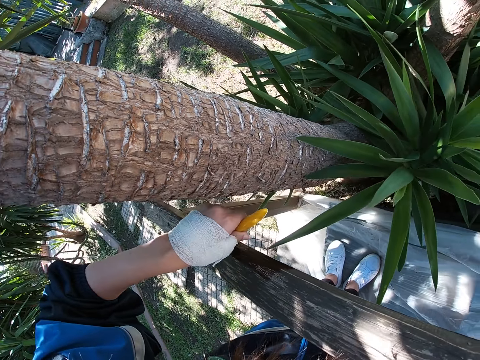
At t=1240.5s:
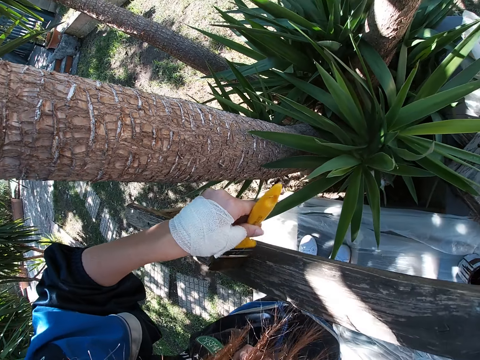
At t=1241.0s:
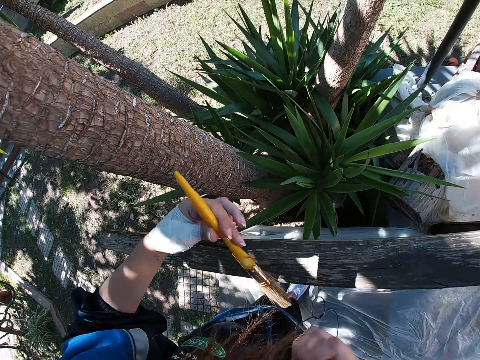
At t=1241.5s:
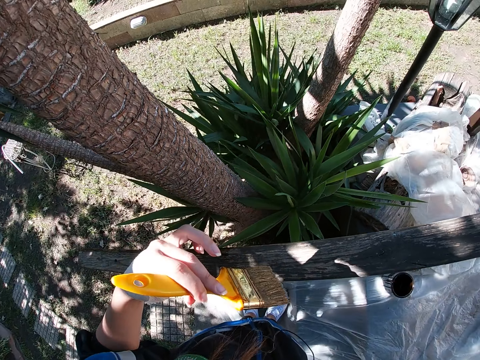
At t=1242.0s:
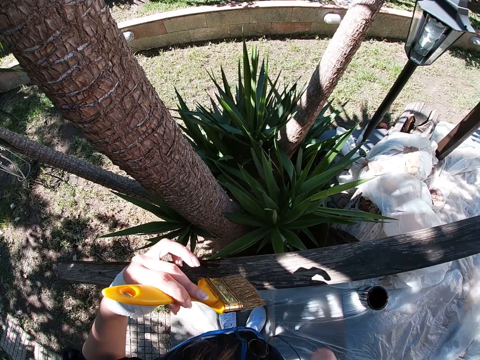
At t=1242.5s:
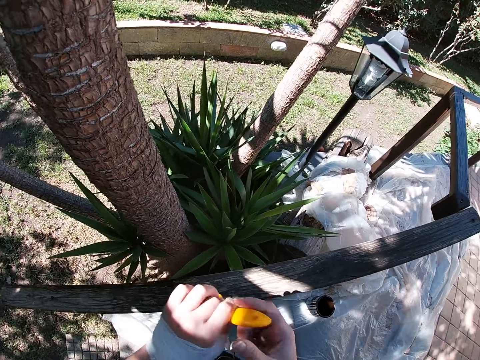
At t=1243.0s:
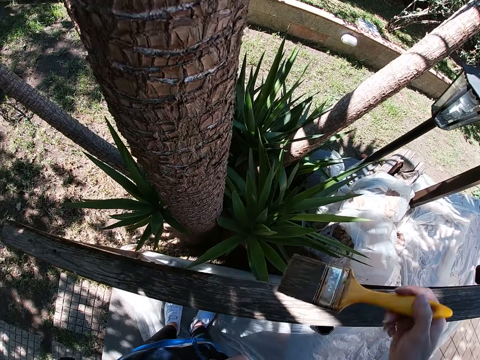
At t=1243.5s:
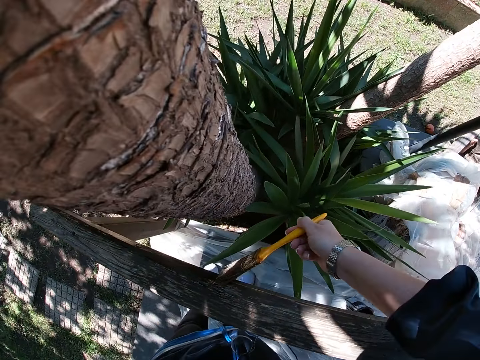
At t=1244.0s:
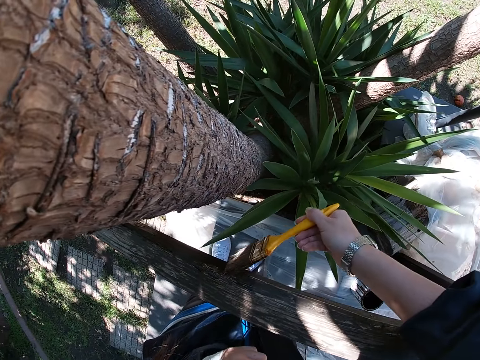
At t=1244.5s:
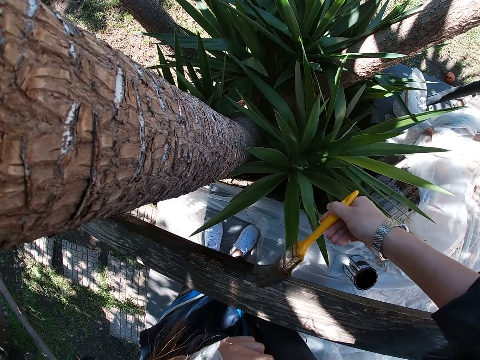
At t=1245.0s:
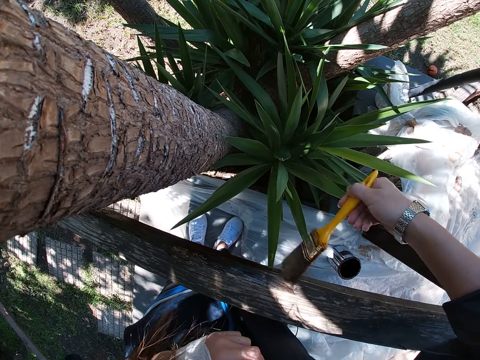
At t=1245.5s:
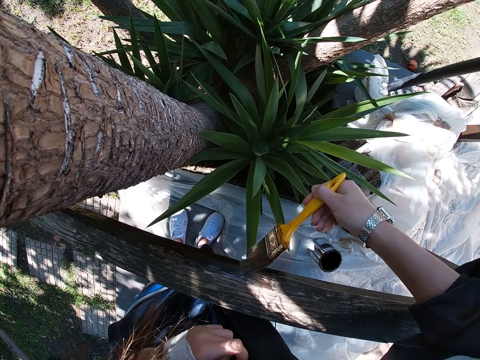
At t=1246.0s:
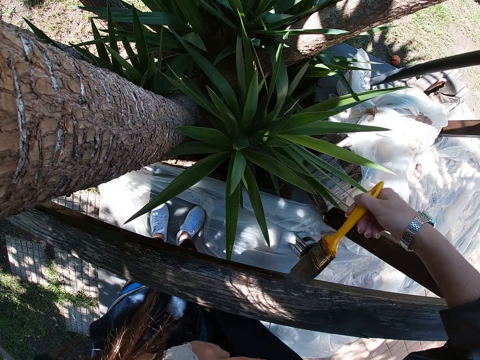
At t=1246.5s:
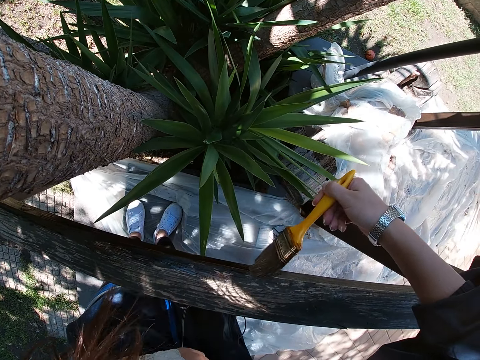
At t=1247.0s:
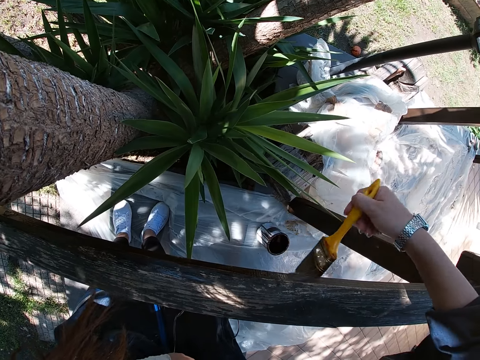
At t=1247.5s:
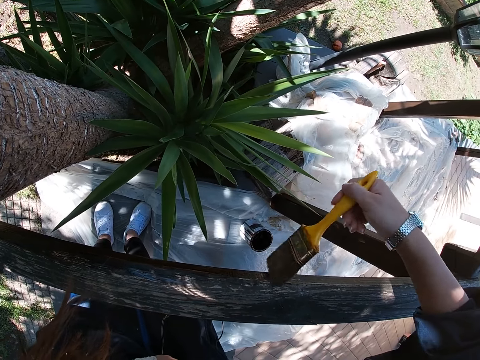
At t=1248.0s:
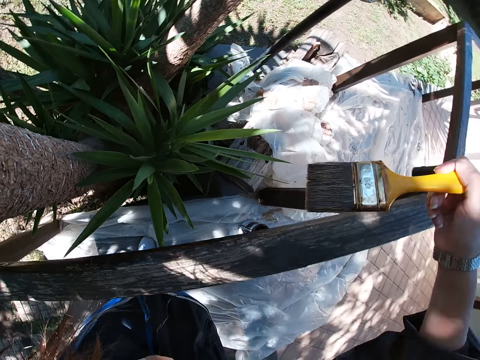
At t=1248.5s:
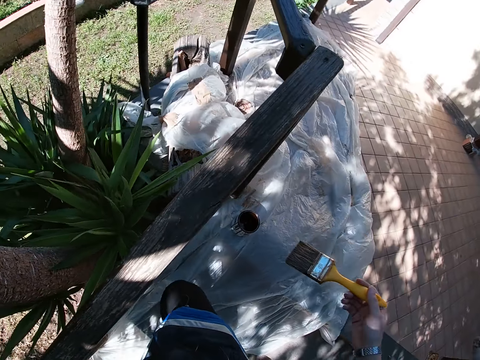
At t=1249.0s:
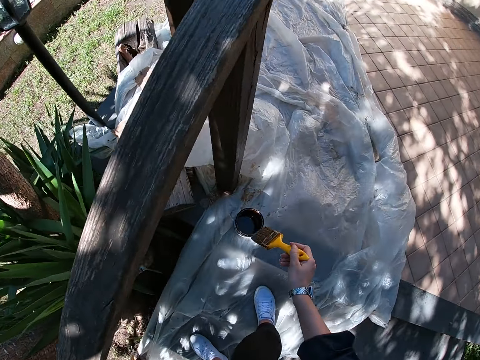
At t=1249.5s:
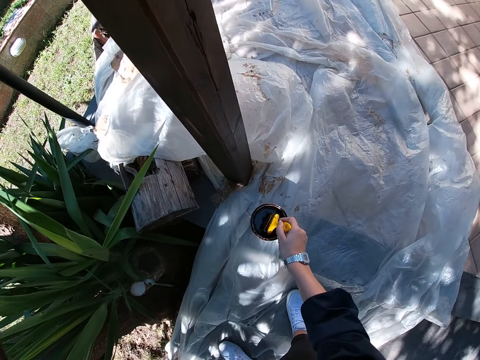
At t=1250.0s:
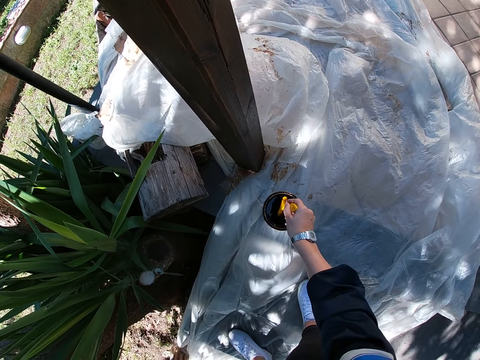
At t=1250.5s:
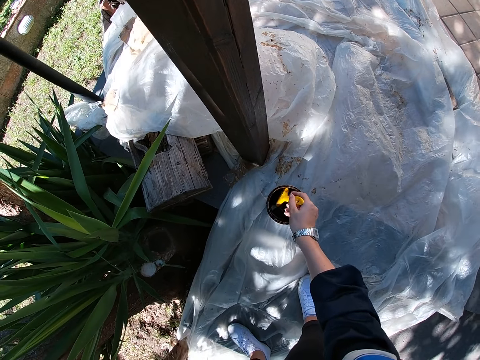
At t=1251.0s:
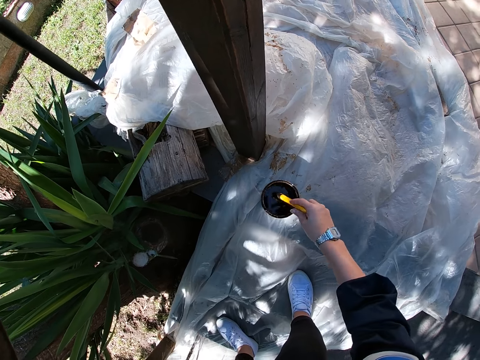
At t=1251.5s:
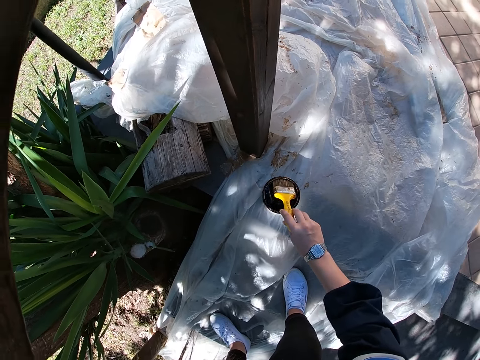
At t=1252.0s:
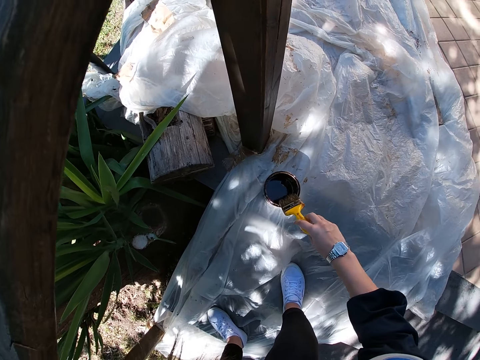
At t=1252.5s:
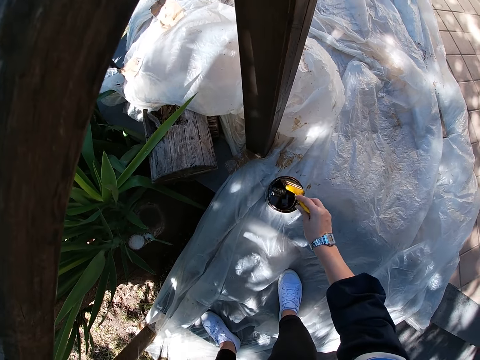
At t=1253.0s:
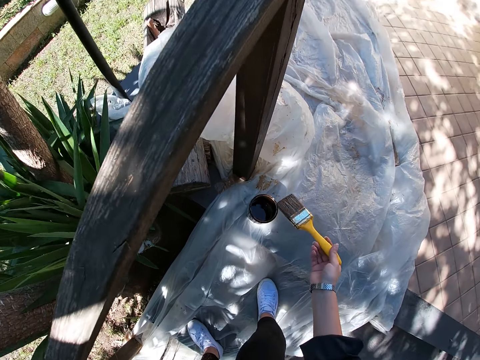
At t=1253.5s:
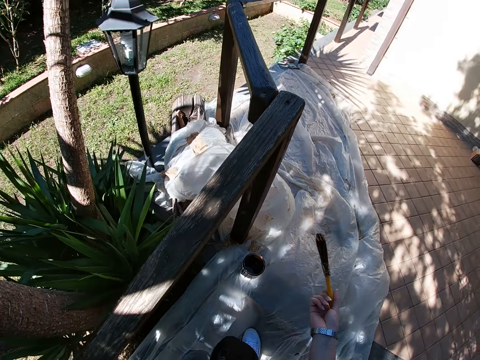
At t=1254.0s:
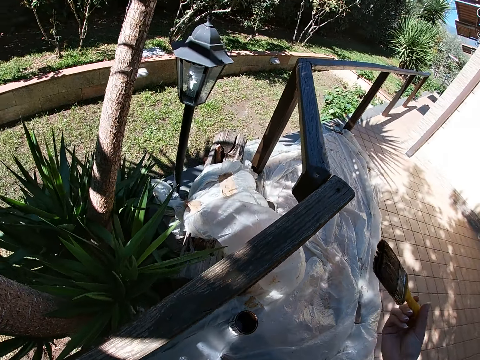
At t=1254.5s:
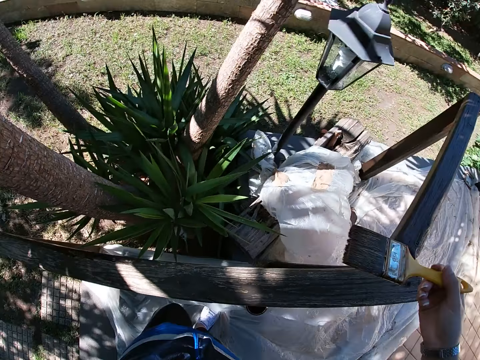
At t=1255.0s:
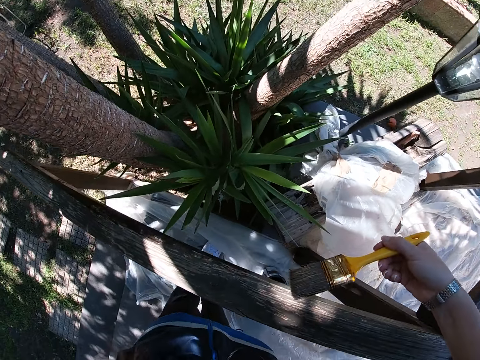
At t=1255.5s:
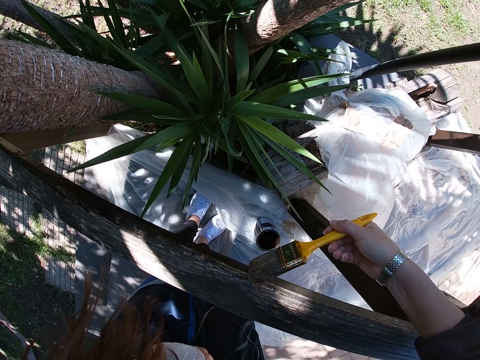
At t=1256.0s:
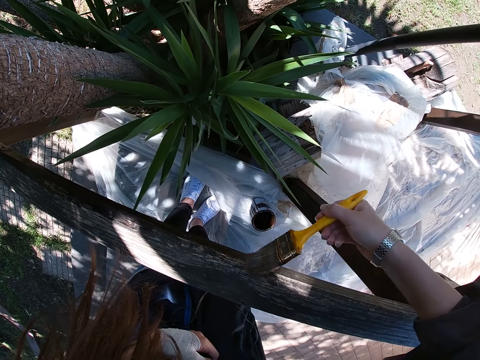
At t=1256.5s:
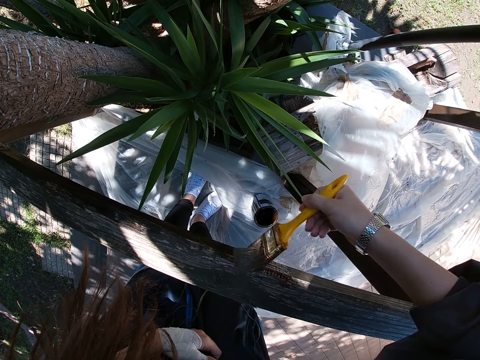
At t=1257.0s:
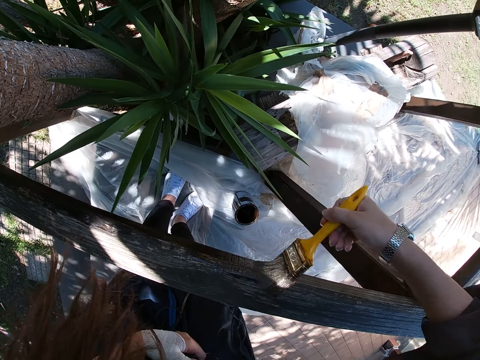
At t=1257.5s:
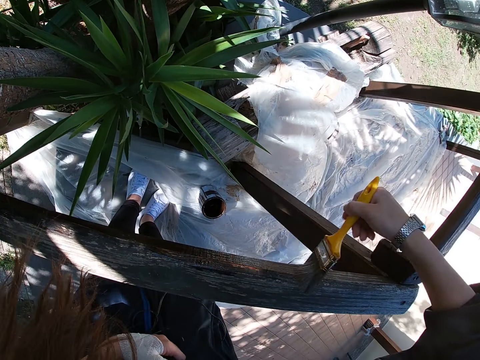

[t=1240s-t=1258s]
The camera wearer passes the paint brush to her right hand. She lifts the paint brush up using the left hand. She looks at the paint brush. She looks at the right-hand fingers. She paints the wooden balcony rail with the paint brush in her right hand. She stops painting. She bends down towards the paint container. She dips the paint brush in her right hand into the paint container. She drains the excess paint from the brush into the paint container. She stands. She paints the wooden balcony rail with the paint brush in her right hand.

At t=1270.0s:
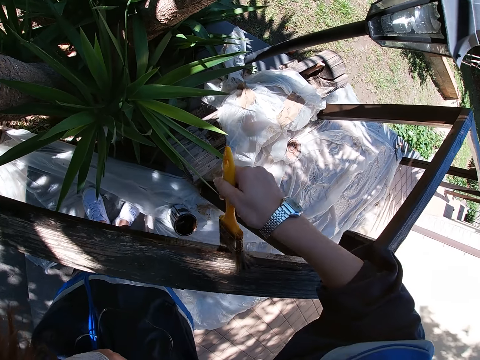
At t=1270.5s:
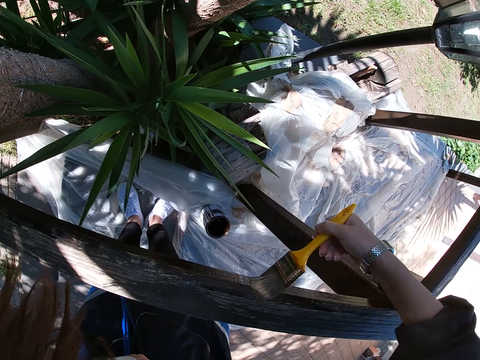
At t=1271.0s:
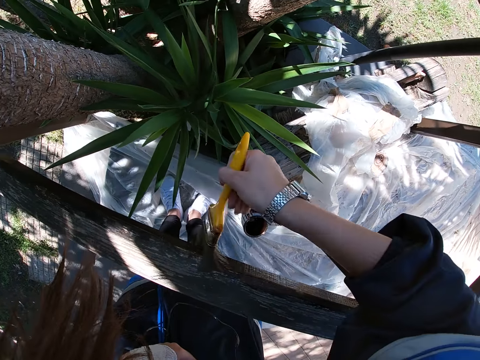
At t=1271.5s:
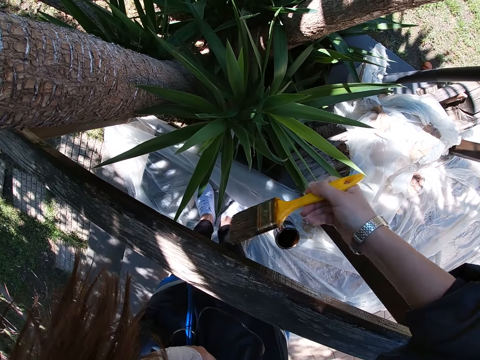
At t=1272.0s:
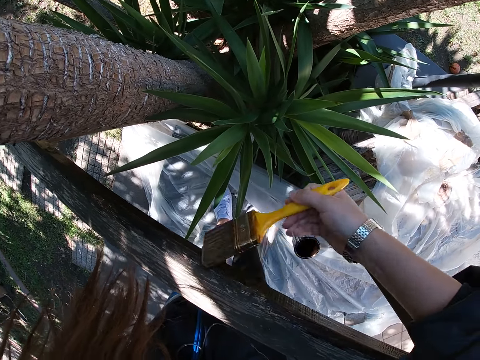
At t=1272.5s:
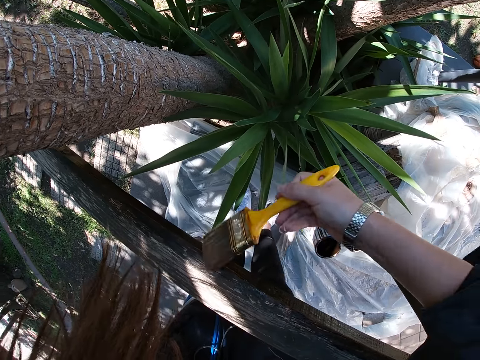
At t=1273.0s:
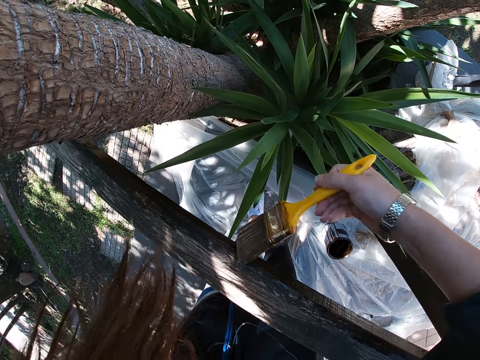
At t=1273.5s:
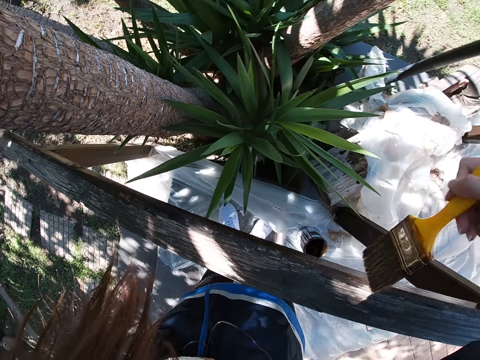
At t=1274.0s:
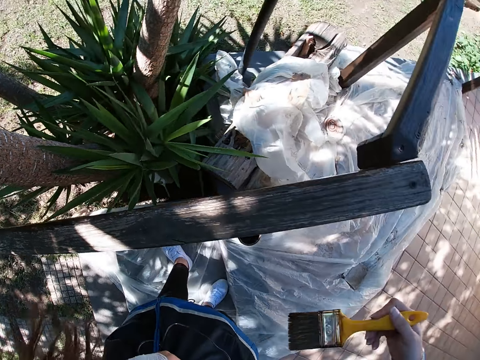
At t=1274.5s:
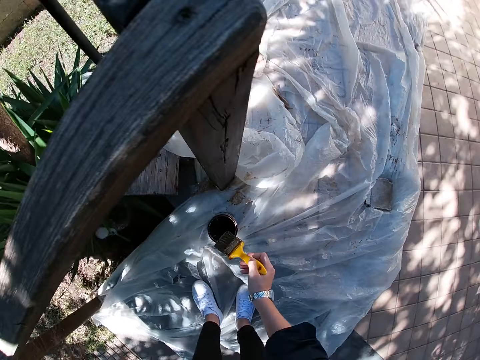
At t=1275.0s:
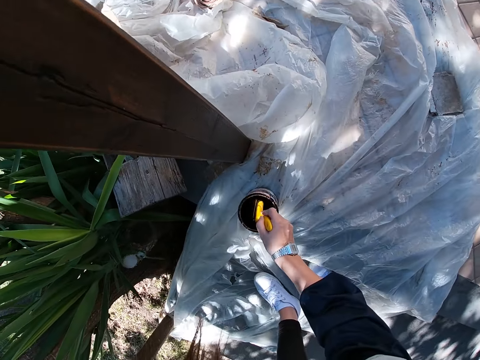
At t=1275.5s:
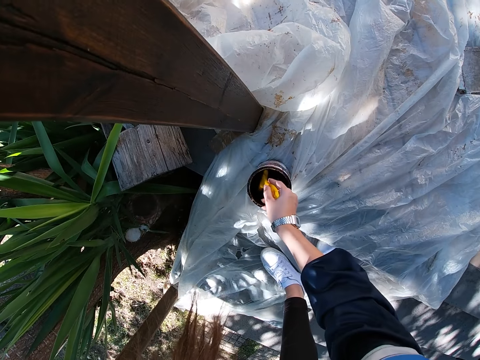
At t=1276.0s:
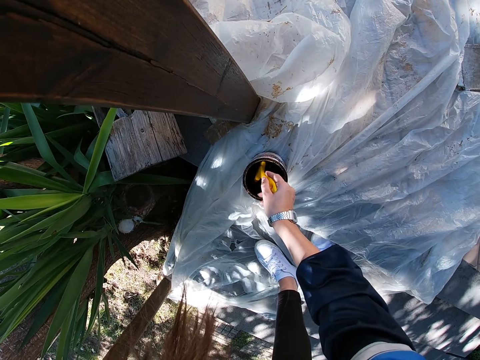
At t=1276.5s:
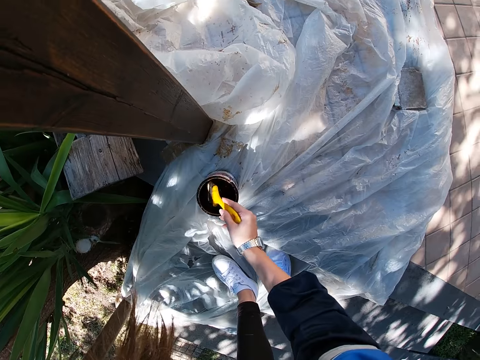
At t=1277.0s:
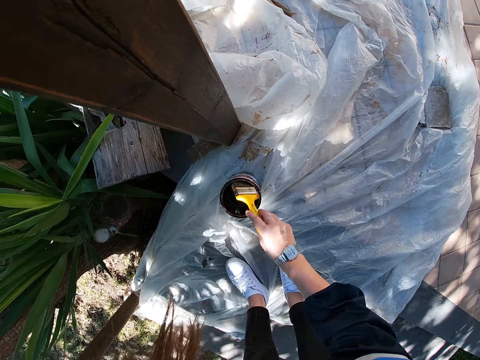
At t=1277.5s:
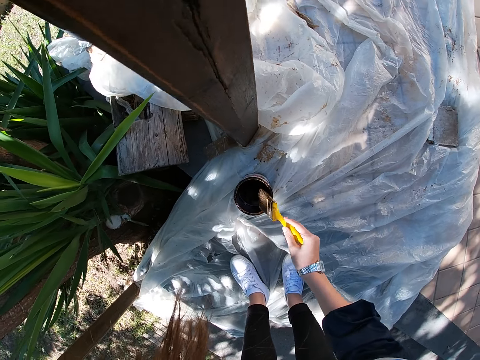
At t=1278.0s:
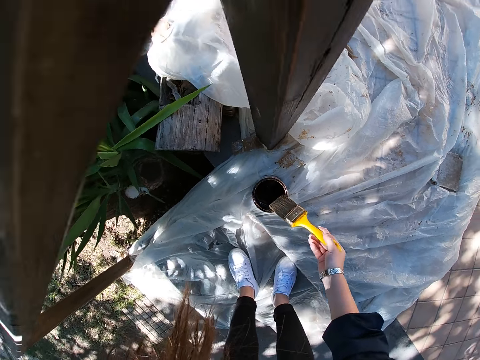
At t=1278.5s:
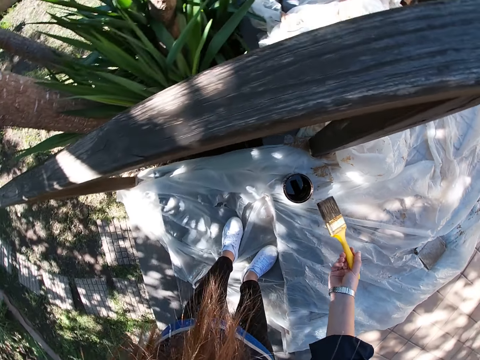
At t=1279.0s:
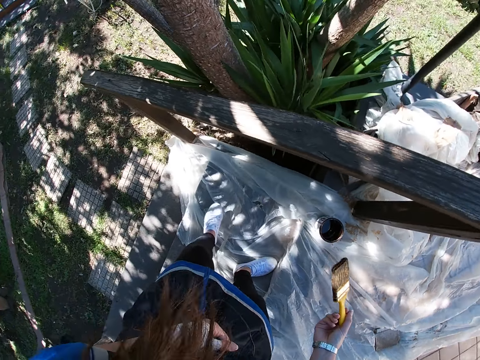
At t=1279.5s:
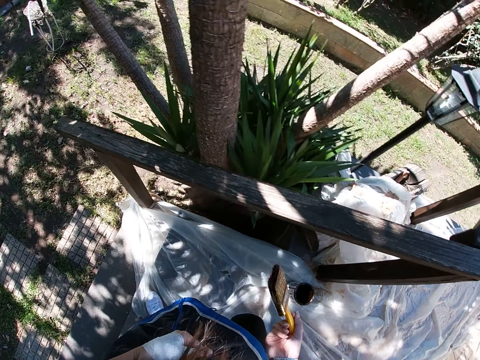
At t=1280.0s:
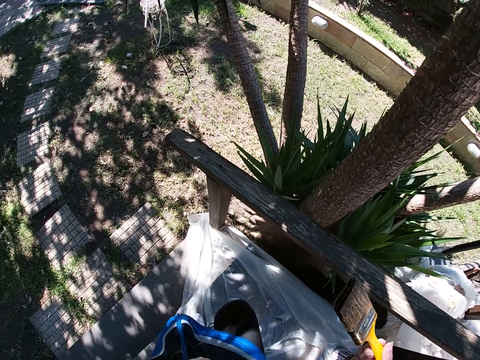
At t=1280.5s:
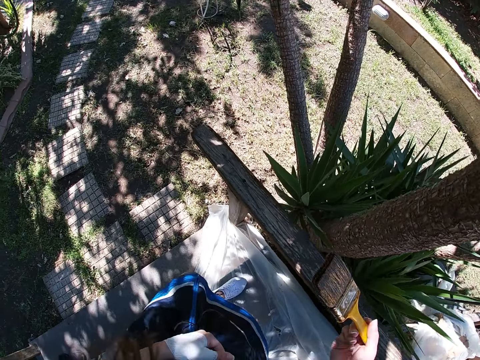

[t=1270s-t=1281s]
The camera wearer stops painting. She bends down towards the paint container. She dips the paint brush in her right hand into the paint container. She drains the excess paint from the brush into the paint container. She stands. She walks down the stairs.
